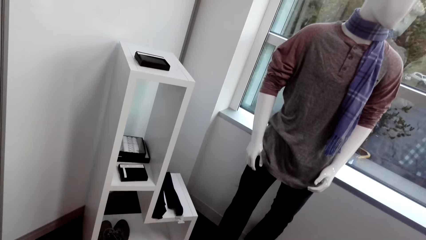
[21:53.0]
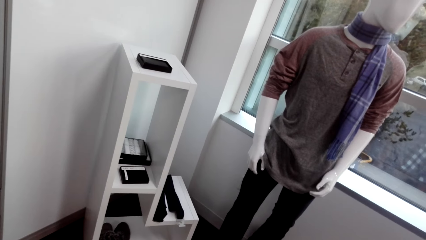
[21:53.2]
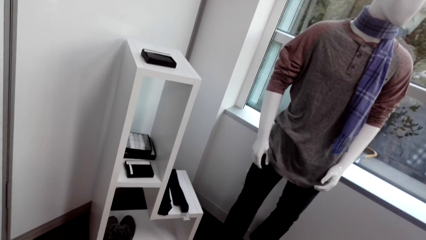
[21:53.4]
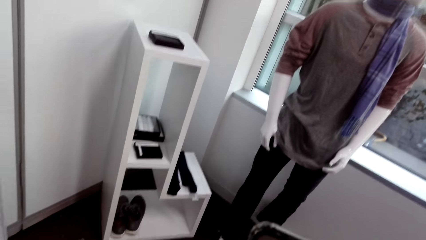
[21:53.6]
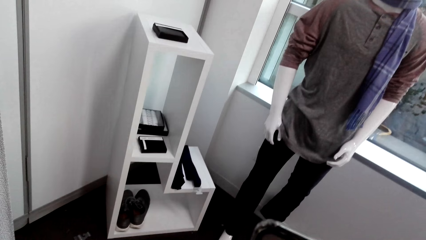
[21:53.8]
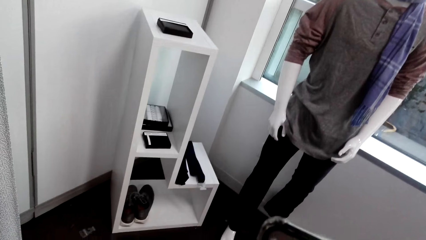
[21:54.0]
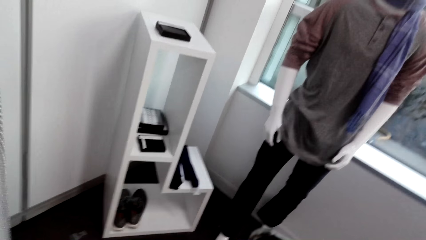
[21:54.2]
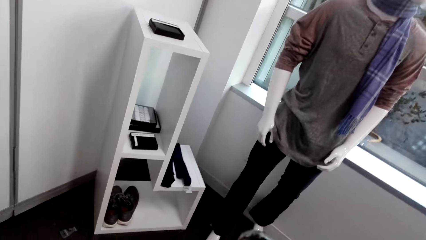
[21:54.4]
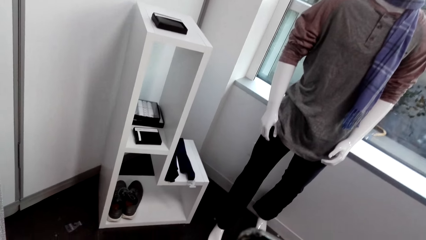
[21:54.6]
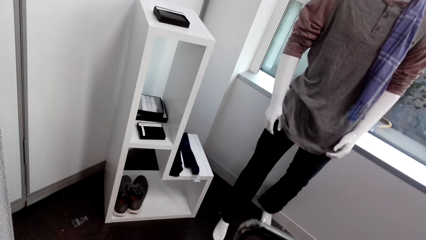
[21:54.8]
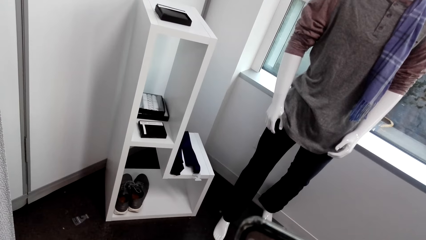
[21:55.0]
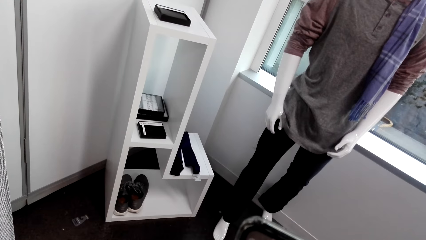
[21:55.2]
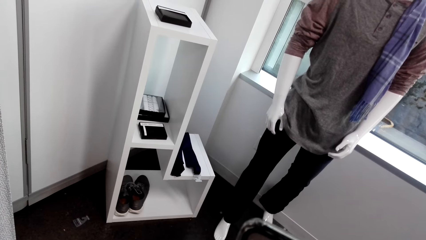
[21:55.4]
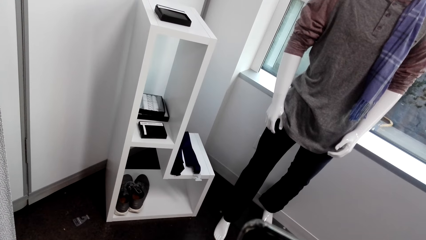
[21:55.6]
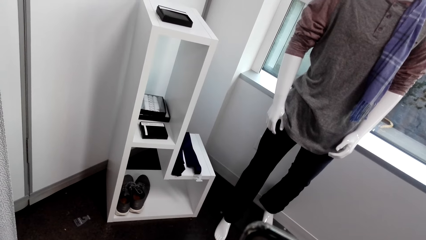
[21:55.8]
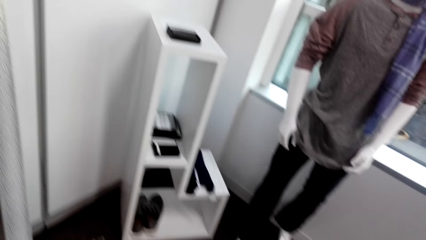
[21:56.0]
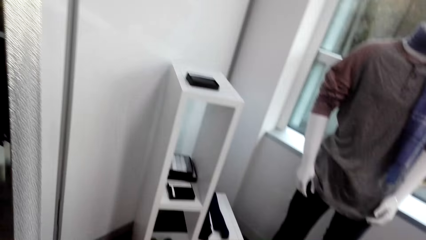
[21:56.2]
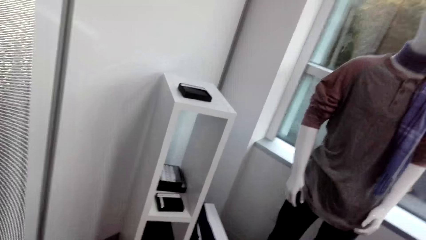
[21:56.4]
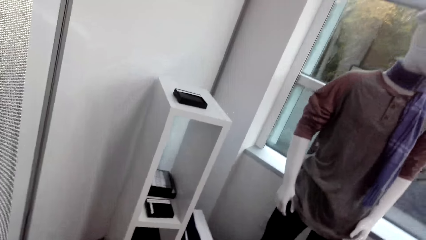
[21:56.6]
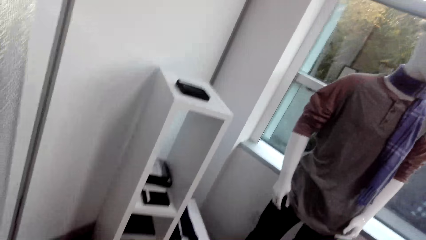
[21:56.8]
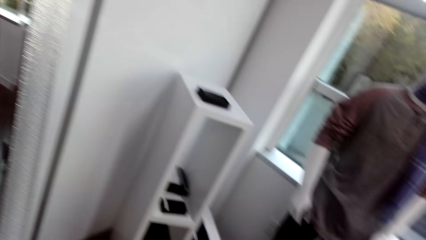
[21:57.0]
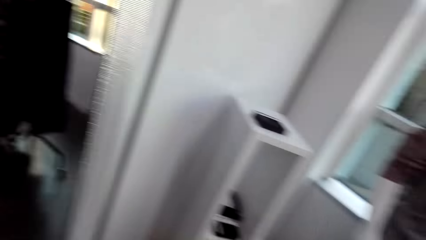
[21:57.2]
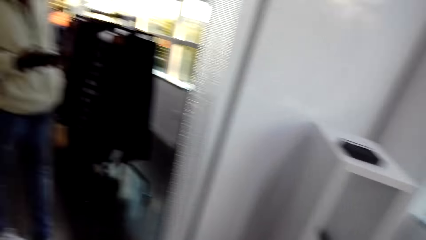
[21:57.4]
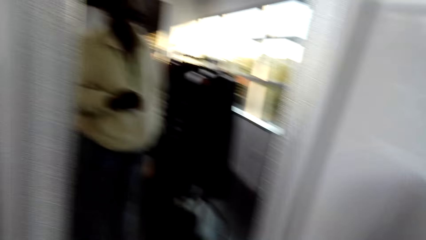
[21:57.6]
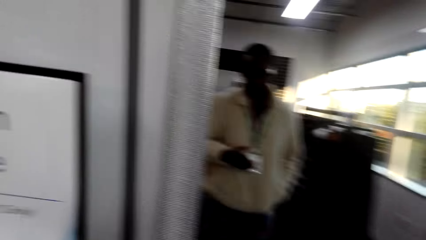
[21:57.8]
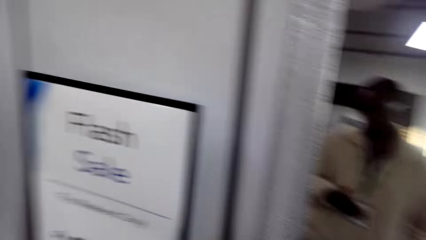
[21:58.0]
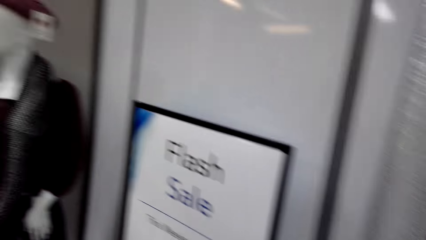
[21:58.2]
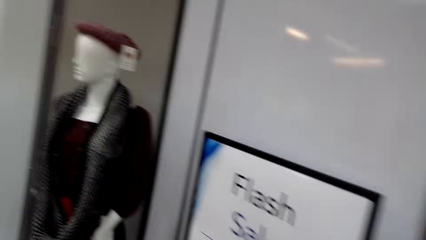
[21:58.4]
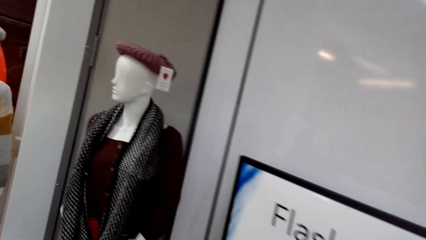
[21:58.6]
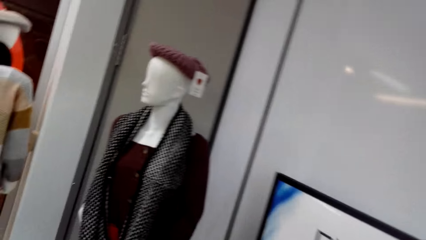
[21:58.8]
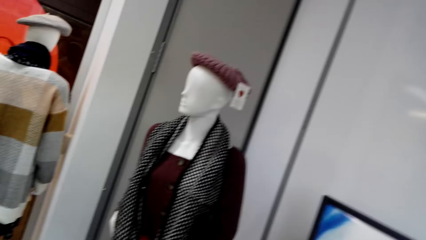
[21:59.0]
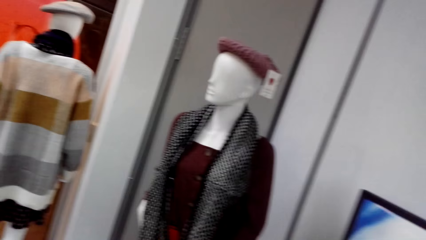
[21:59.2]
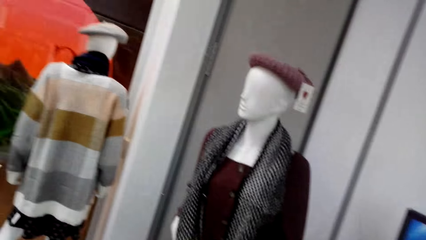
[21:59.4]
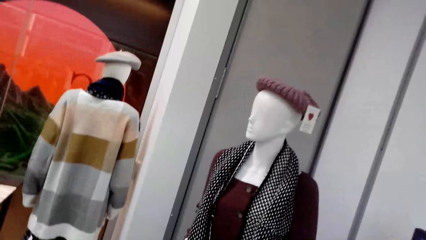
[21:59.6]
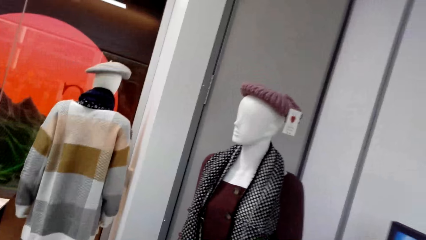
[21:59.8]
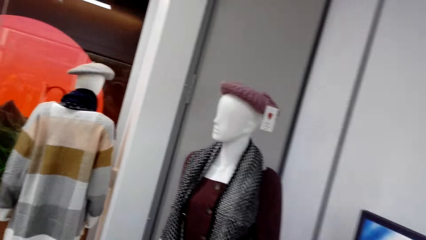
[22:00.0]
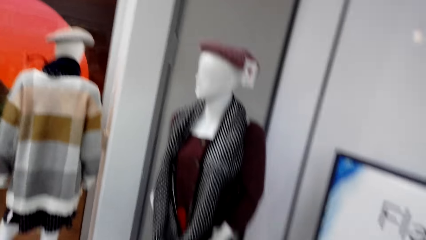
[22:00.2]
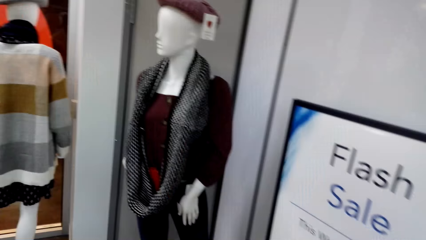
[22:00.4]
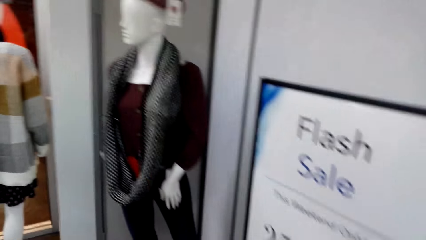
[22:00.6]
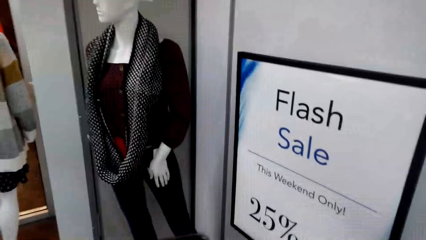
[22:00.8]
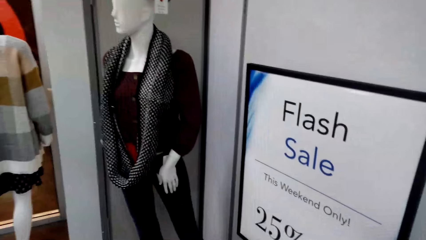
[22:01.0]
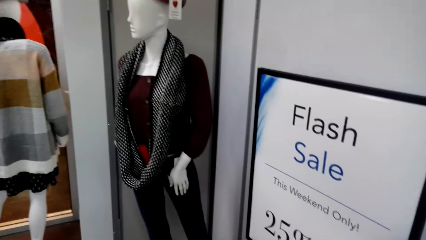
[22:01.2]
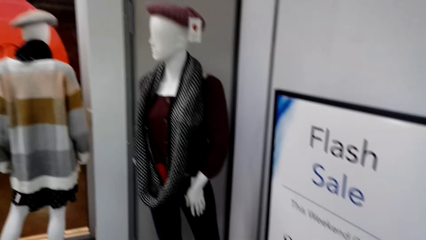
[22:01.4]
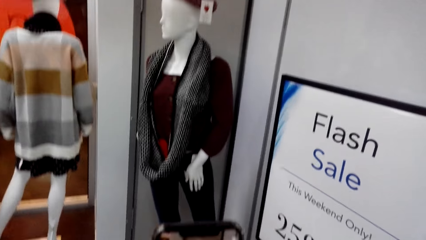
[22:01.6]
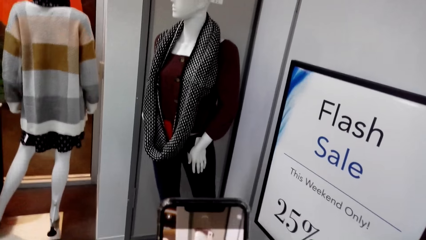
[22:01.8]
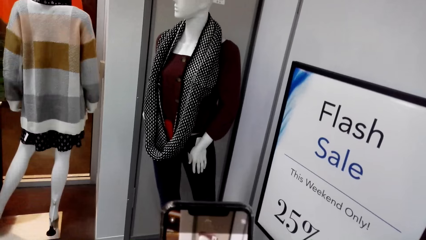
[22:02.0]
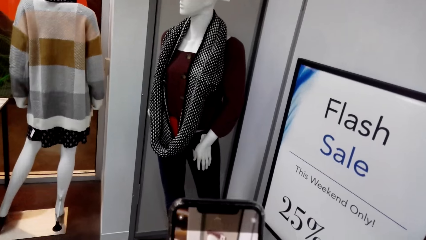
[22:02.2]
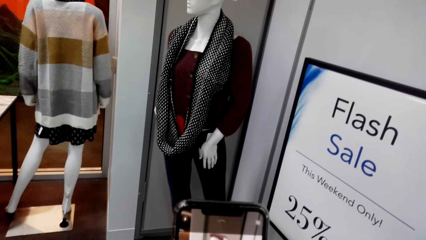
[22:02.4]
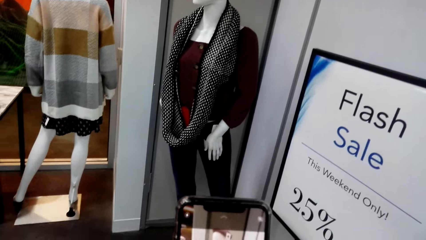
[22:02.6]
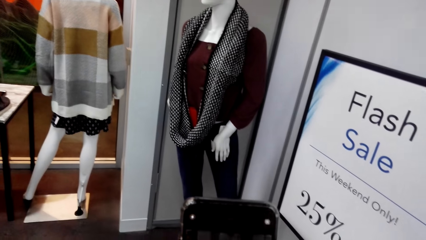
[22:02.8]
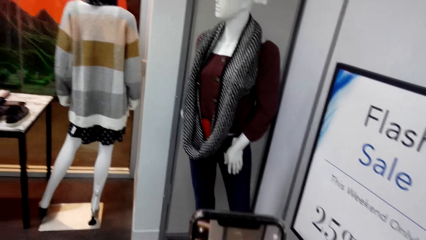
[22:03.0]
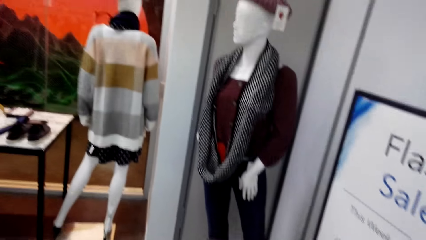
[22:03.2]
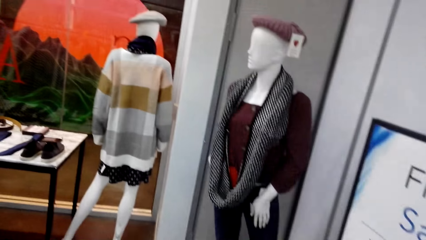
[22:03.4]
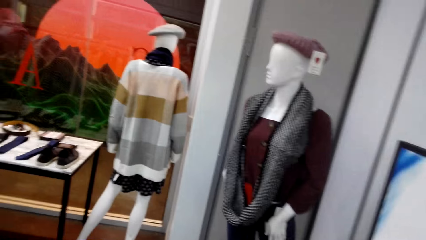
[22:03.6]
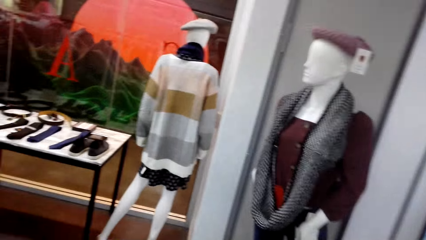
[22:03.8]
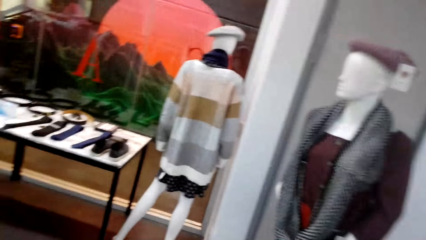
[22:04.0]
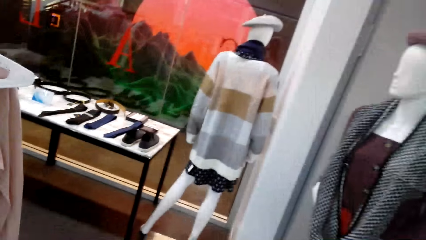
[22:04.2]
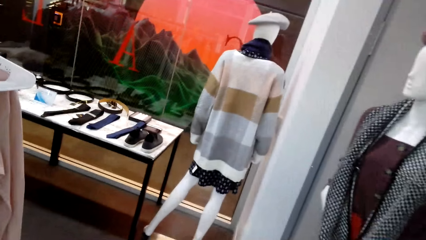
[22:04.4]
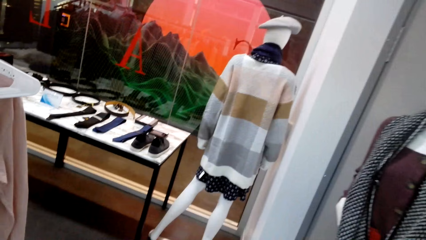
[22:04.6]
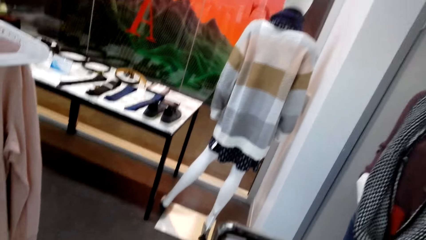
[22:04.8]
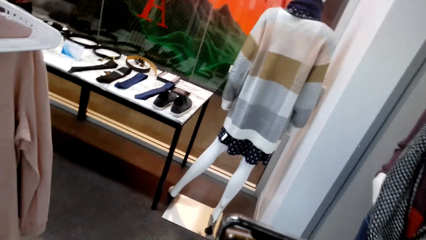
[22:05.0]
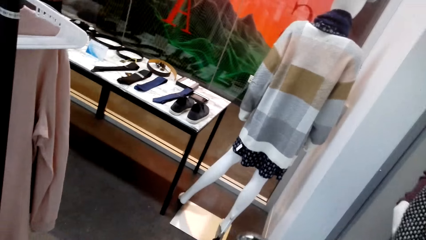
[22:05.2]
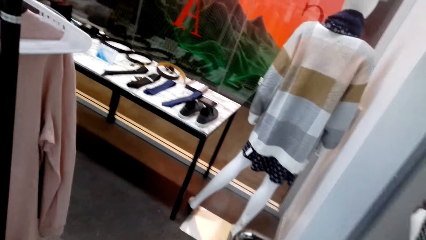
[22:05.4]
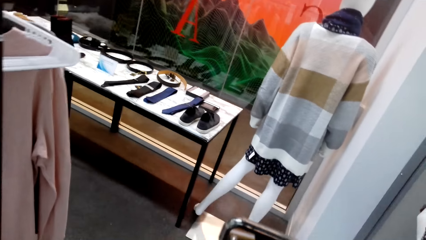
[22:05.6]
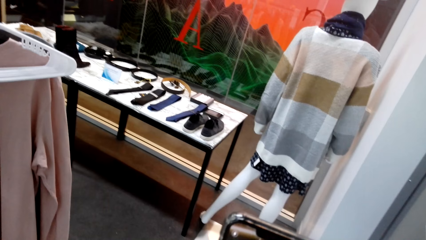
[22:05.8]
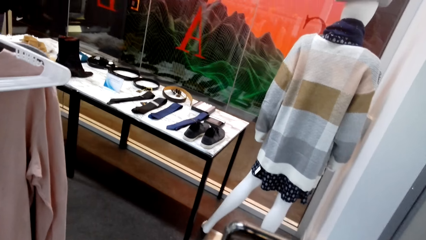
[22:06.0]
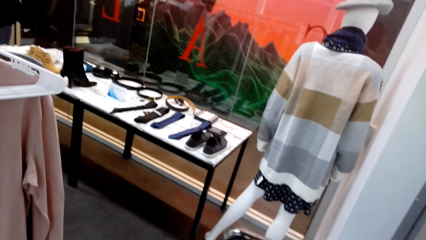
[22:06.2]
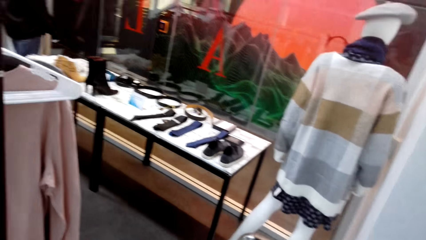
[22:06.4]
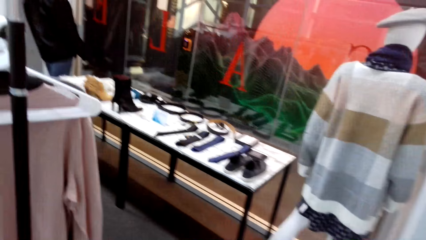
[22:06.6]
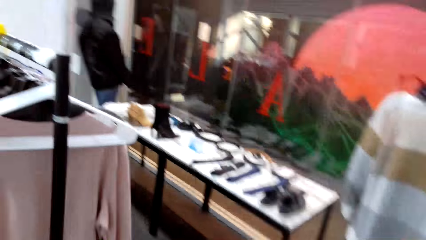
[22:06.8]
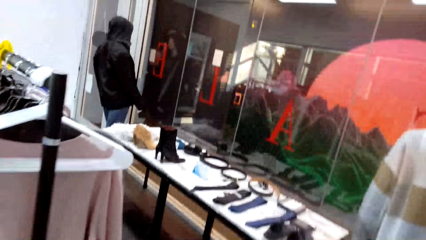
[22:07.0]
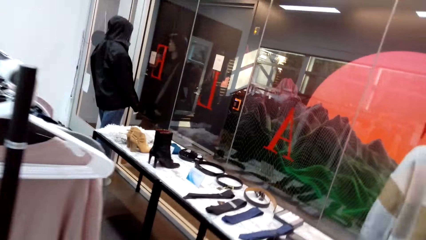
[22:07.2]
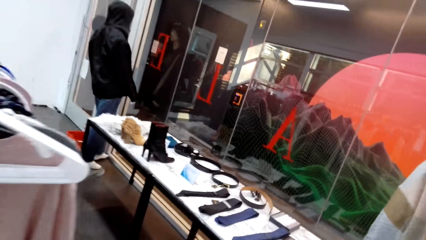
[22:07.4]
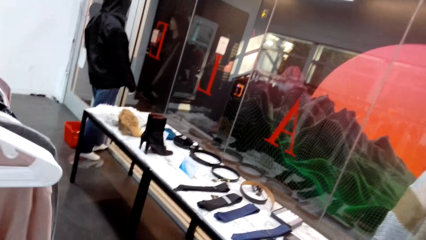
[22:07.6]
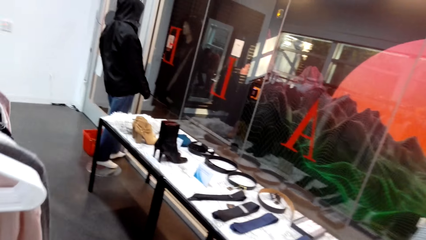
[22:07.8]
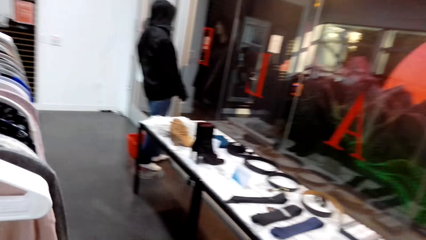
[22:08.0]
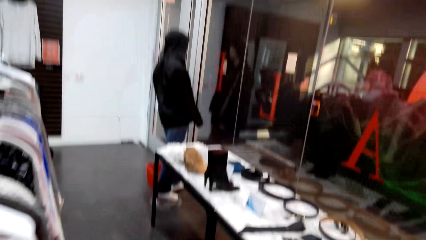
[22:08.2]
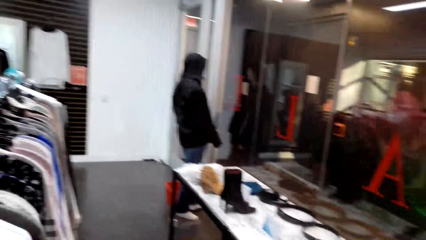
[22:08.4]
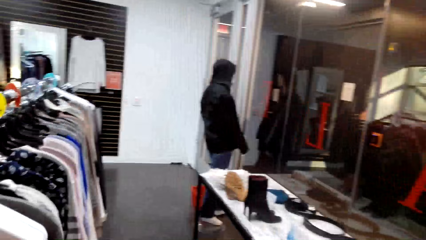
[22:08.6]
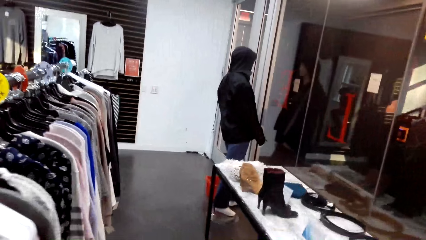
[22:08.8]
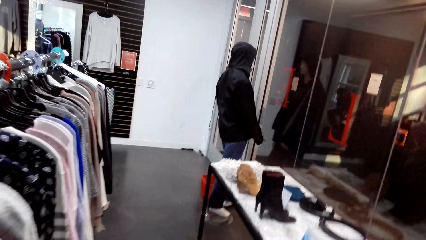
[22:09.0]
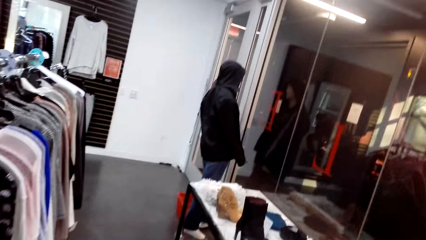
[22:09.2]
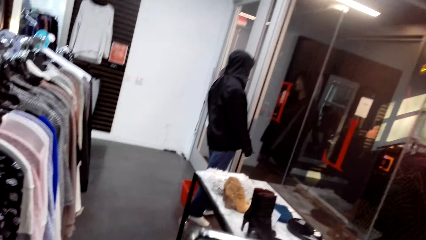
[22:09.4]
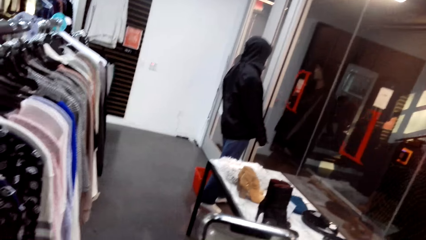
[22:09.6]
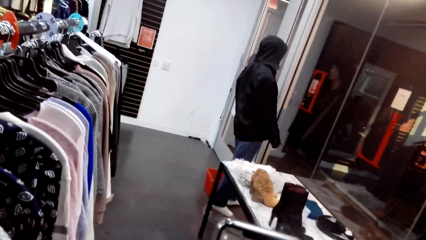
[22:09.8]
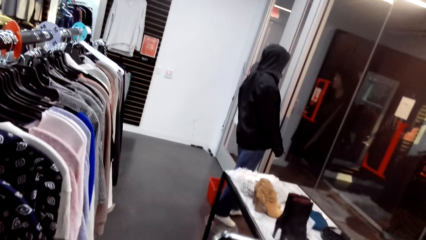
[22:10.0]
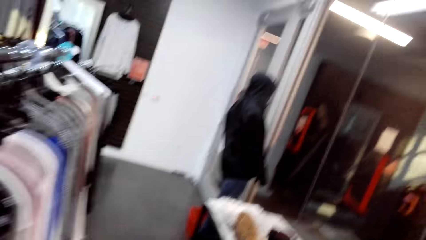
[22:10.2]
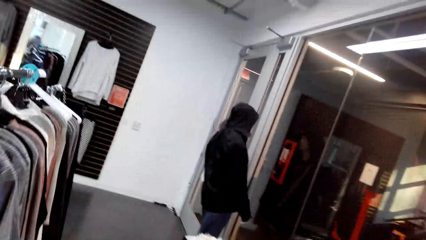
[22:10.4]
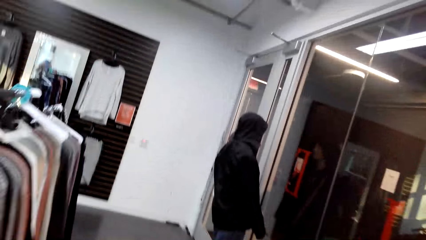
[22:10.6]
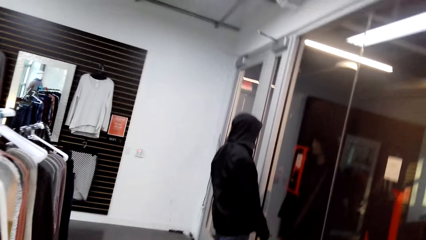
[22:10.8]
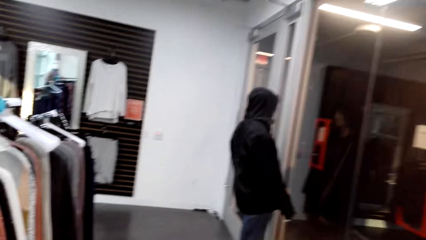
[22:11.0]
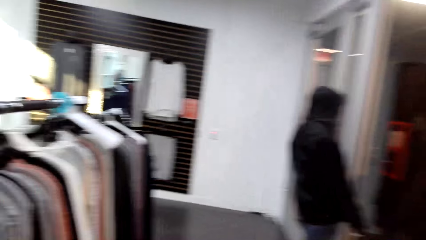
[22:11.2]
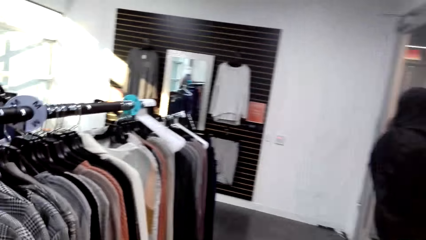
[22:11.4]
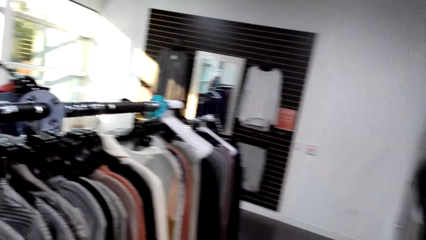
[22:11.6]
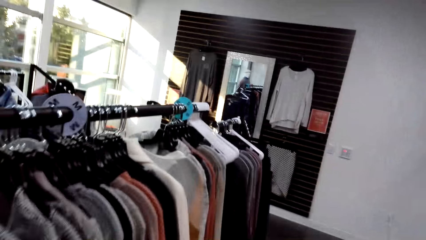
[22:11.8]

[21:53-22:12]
The camera wearer looks around. They look at shoes. They turn around. They look around. They capture a picture with a phone. They look around. They walk in the boutique.
